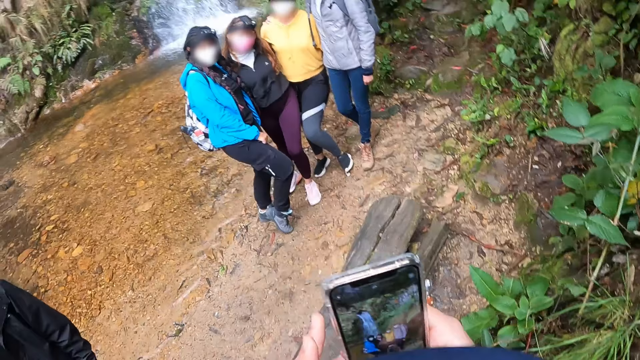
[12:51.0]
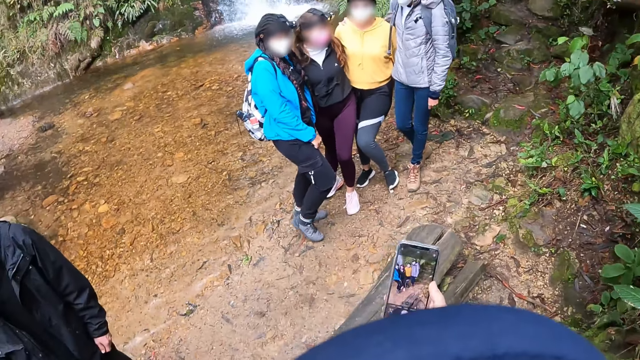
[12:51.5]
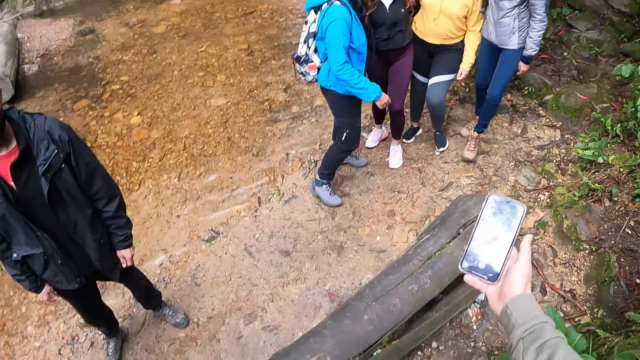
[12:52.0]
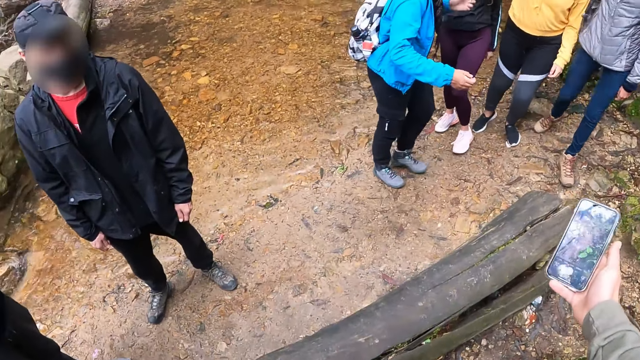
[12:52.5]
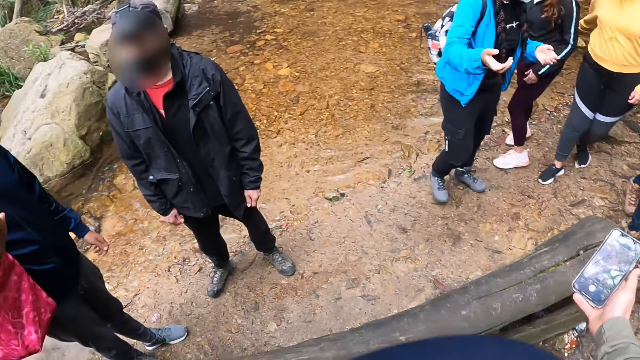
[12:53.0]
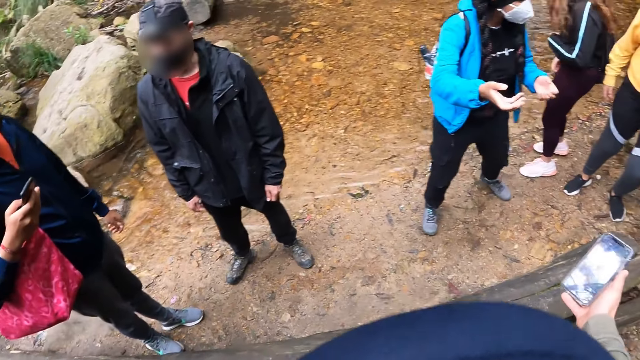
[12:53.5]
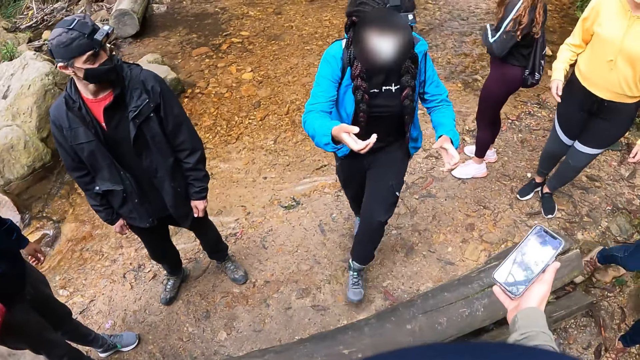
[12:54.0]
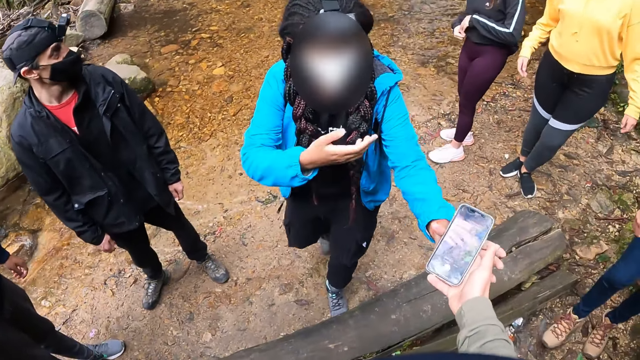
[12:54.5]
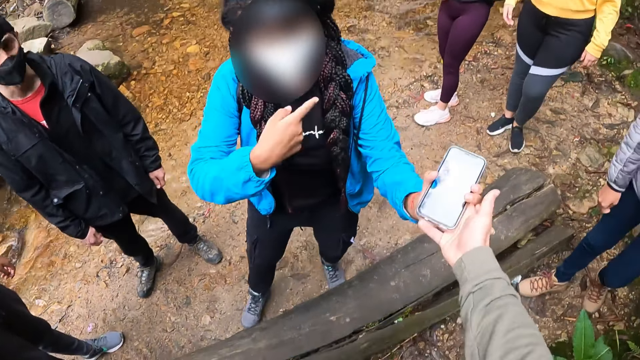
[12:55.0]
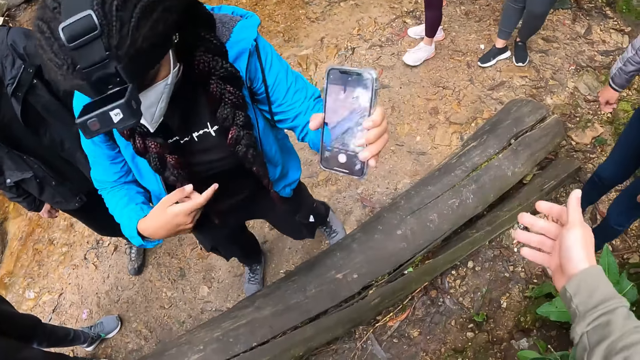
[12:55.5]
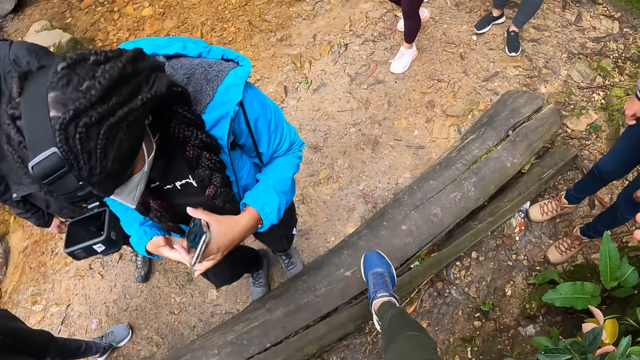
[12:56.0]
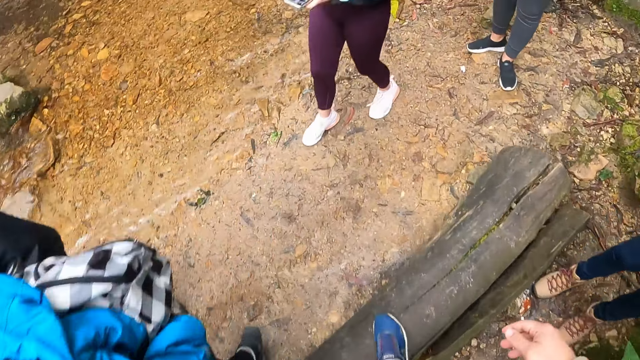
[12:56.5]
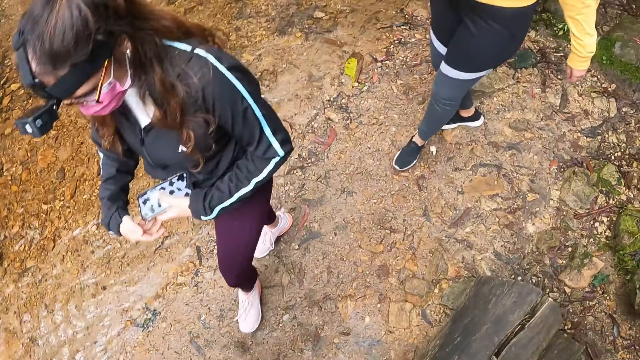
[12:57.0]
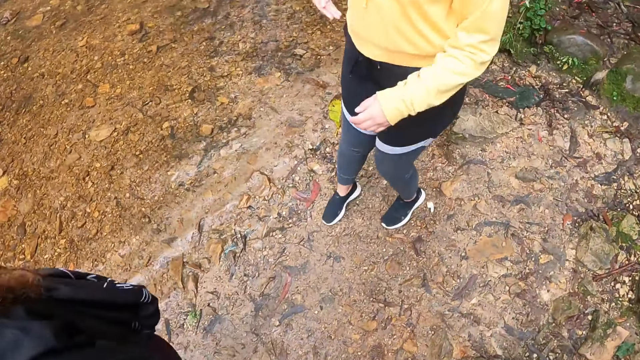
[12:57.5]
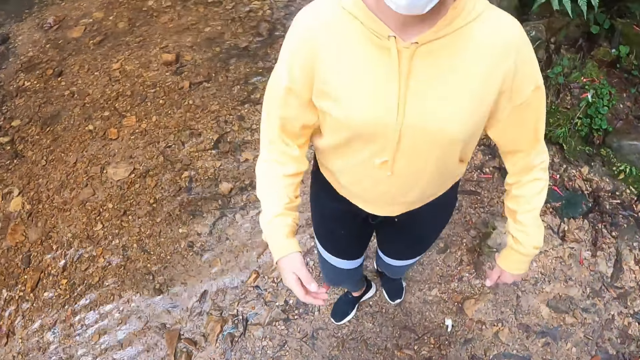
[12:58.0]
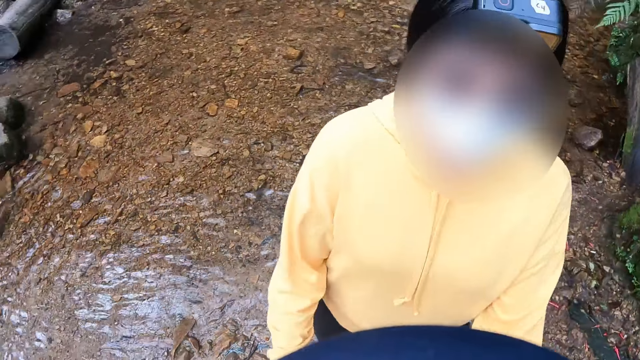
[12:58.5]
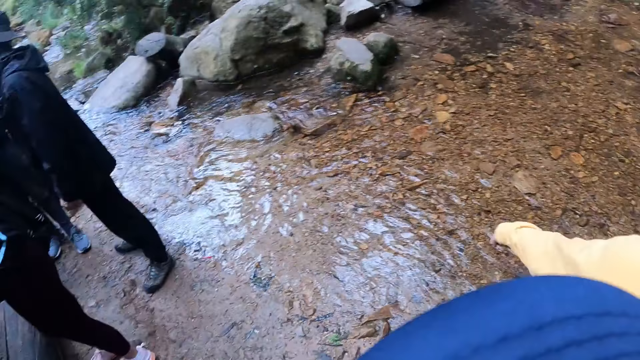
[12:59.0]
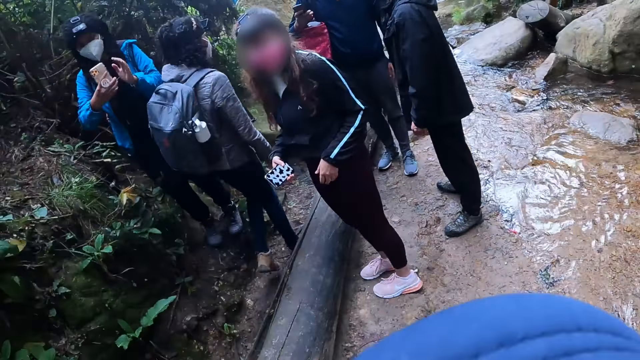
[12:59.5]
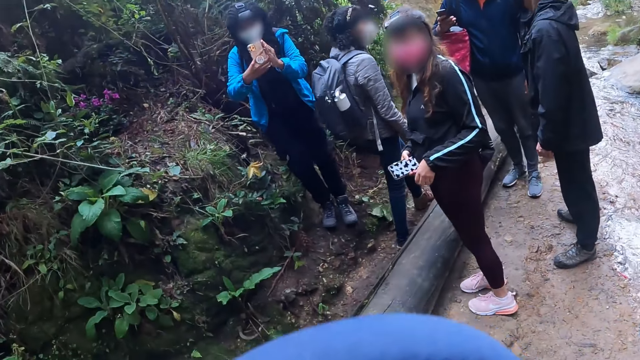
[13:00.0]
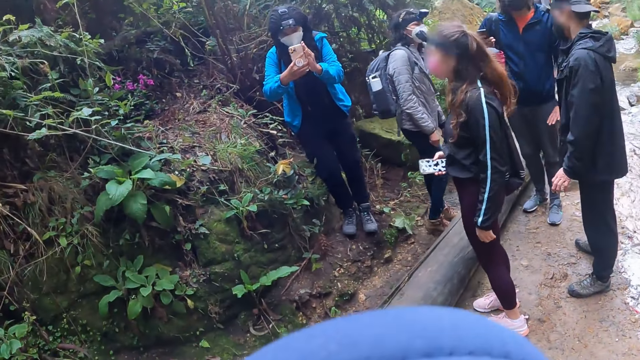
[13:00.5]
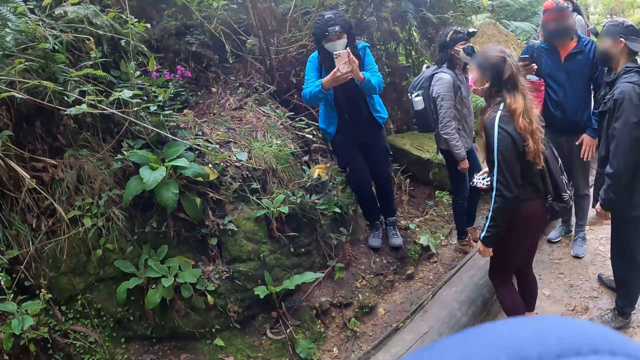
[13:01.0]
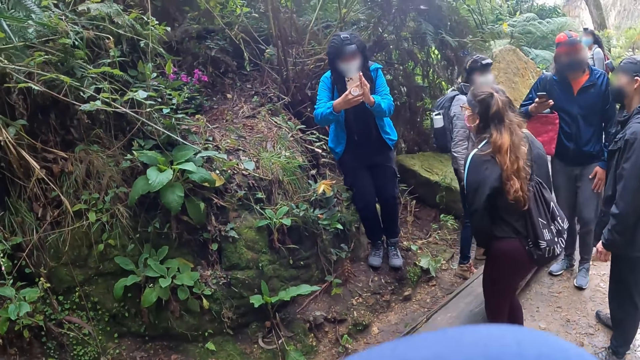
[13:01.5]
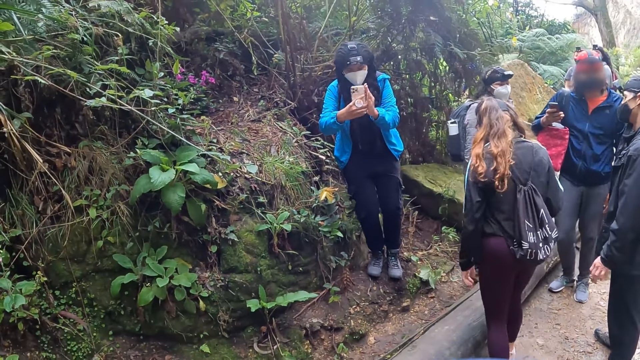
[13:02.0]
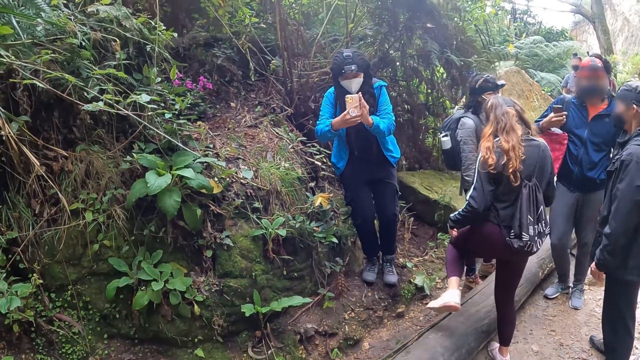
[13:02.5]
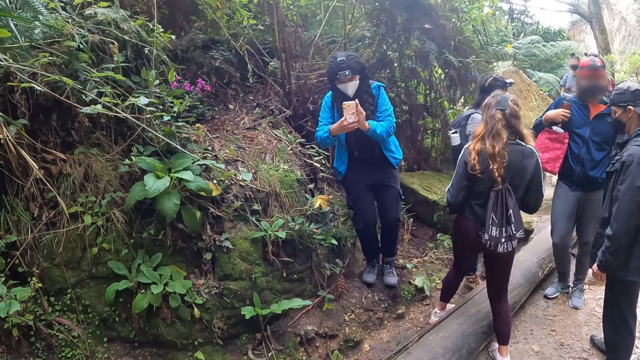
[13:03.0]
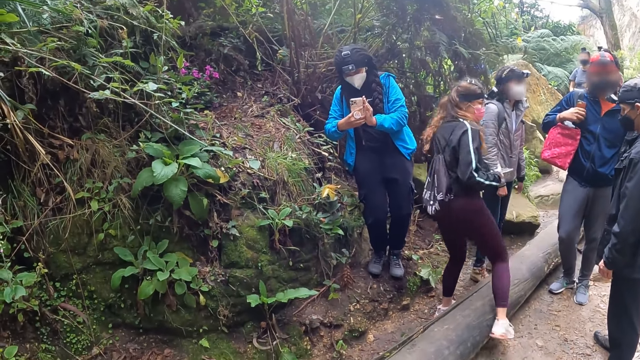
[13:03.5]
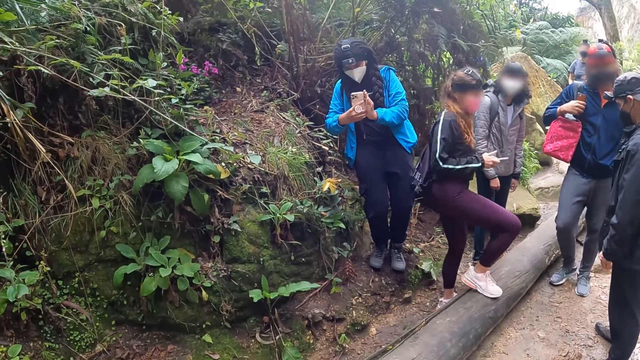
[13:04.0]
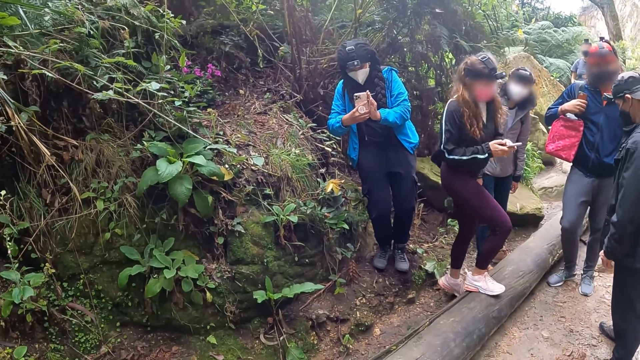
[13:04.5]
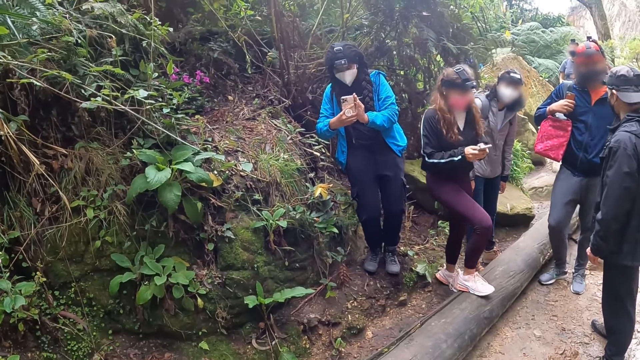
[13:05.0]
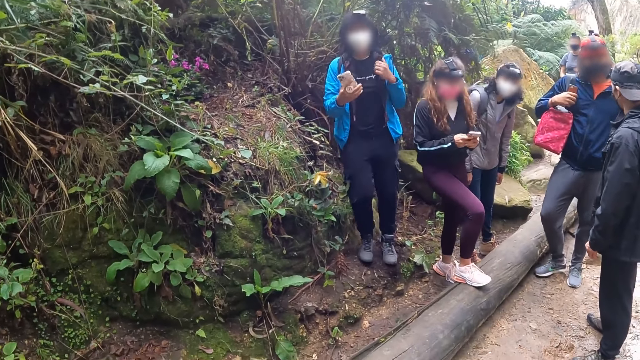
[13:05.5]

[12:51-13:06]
The camera wearer looks at the colleagues. A woman collects the phone from the camera wearer with her left hand. The camera wearer steps on a log. Another woman stands in front of the camera wearer. The camera wearer looks at the colleagues. The first woman operates the phone with both hands. The first woman records with the phone. A third woman walks over the log of wood on the ground. The third woman places her right leg on the log of wood on the ground and operates the phone with both hands.

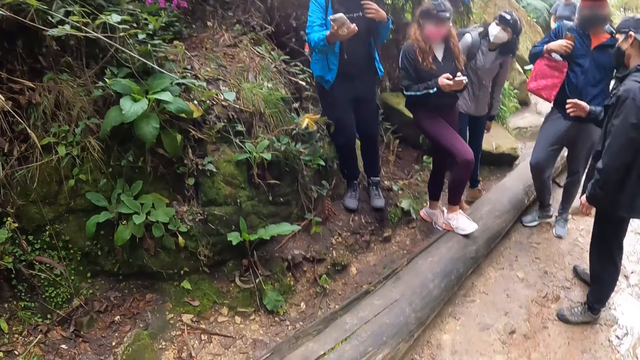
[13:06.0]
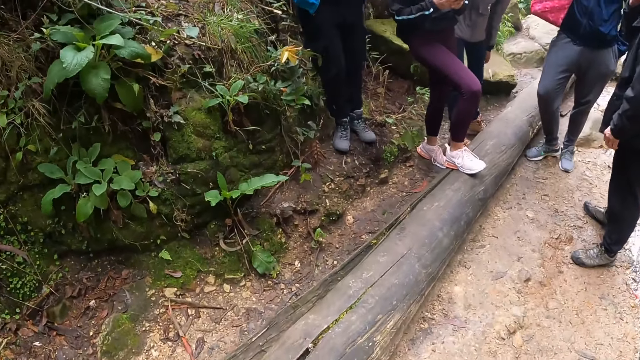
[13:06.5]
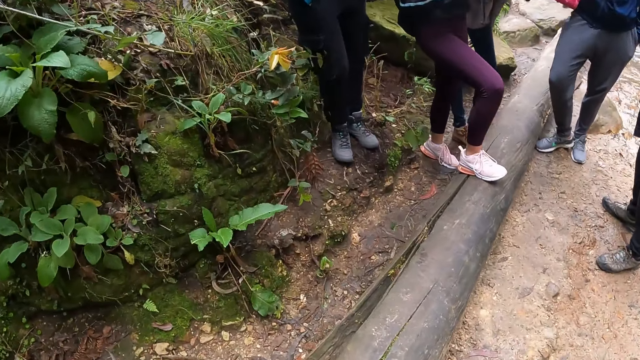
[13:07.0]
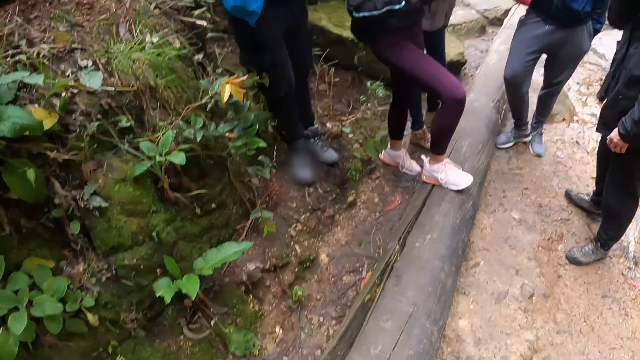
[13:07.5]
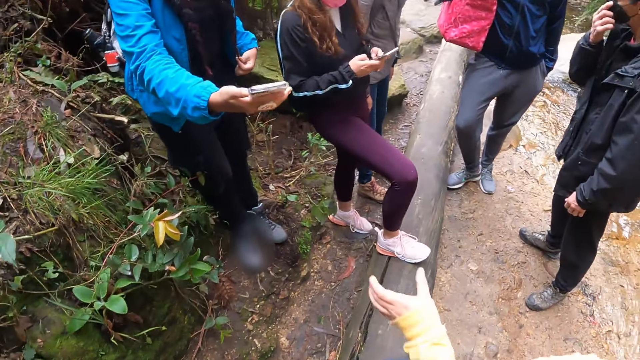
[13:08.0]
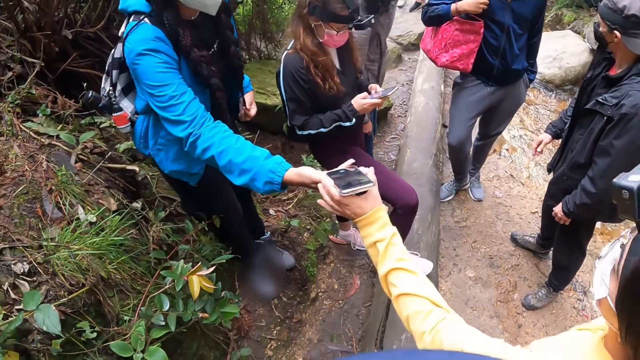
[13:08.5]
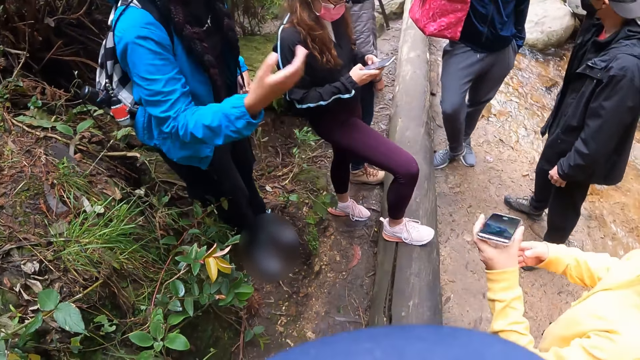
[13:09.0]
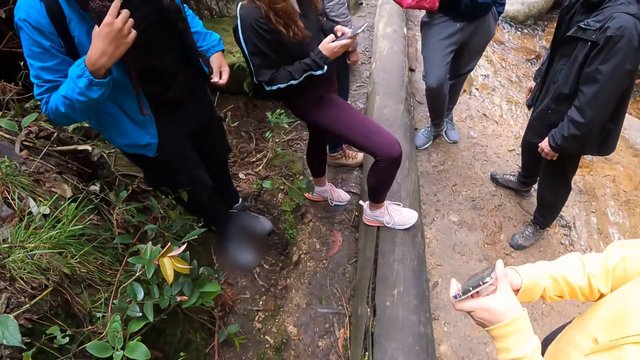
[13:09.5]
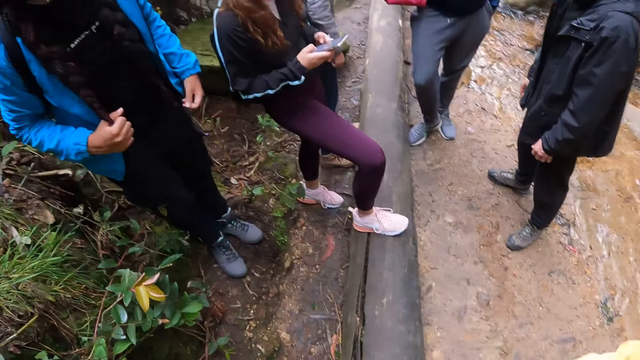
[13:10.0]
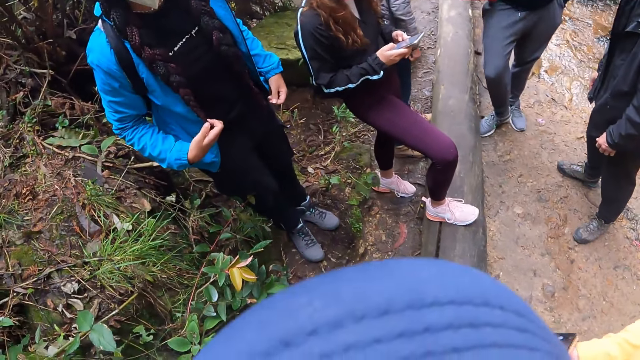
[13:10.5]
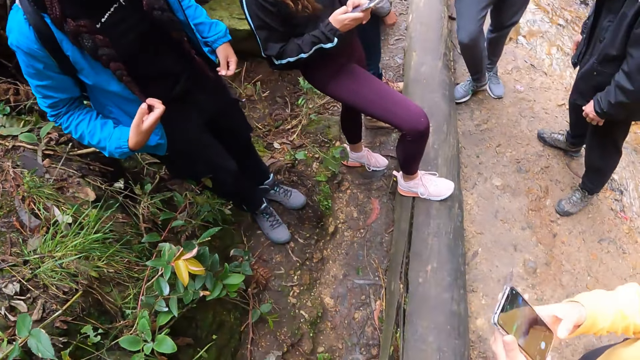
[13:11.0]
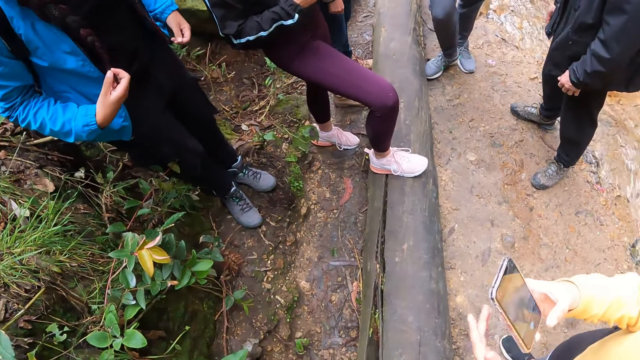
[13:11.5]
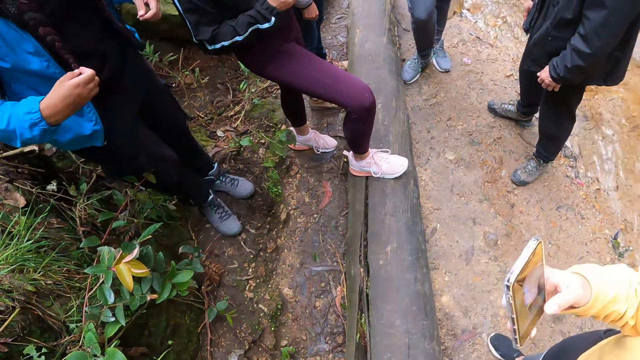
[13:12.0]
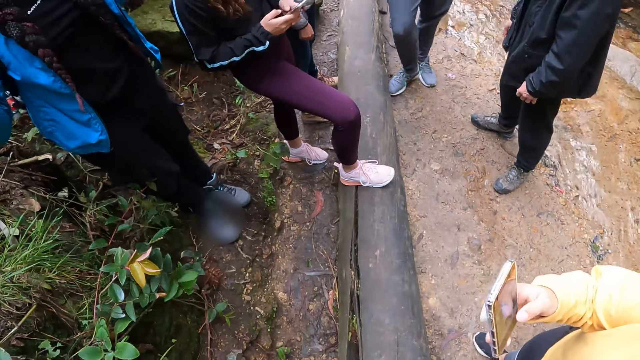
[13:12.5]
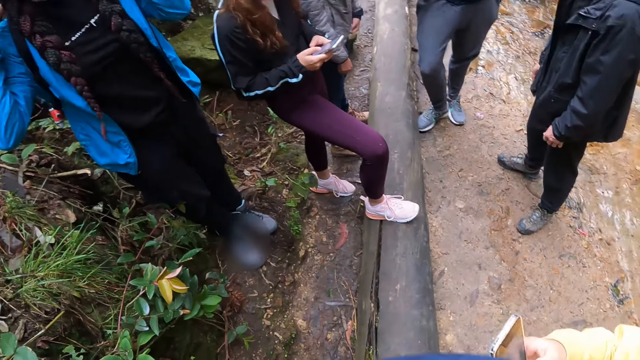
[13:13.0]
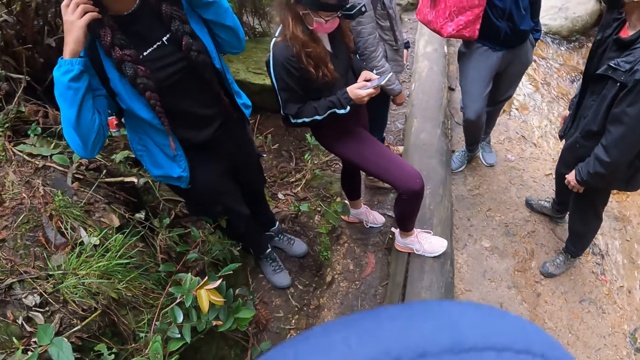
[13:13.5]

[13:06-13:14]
The camera wearer walks to the colleagues. A woman collects the phone from another woman with her left hand. The first woman passes the phone from her left hand to her right hand and operates the phone with her right hand.
